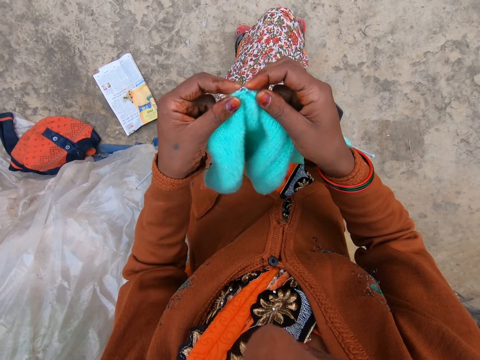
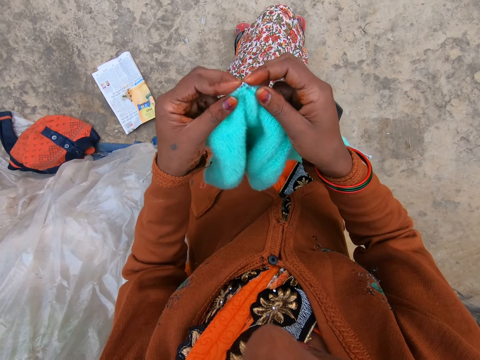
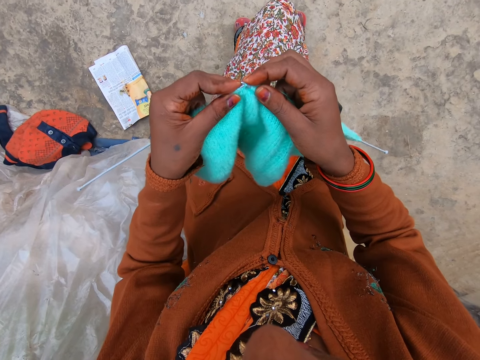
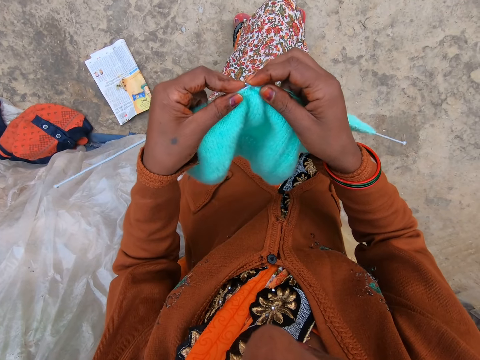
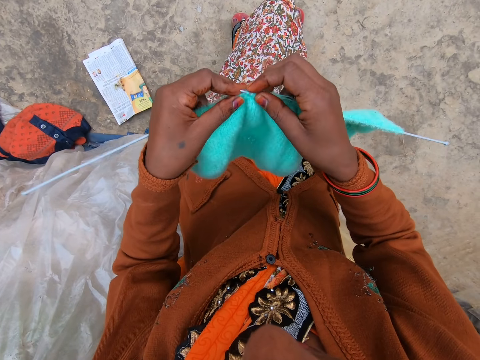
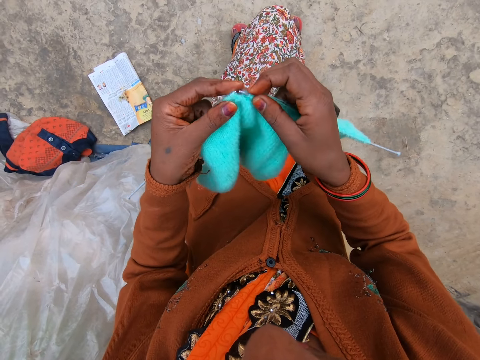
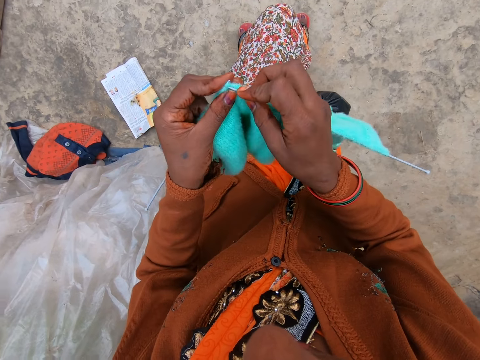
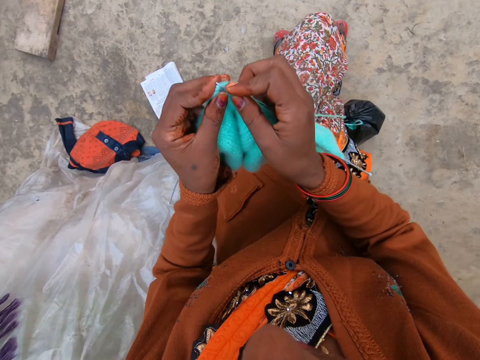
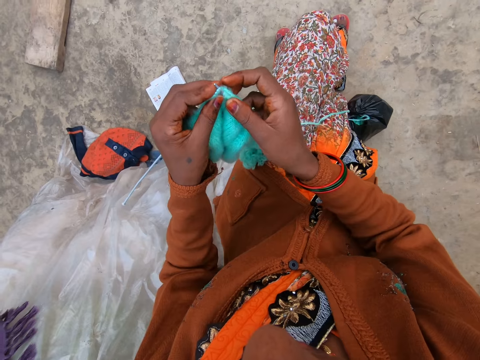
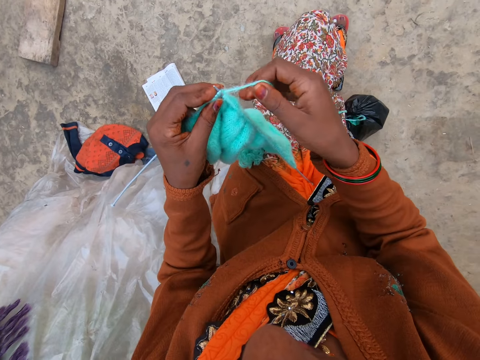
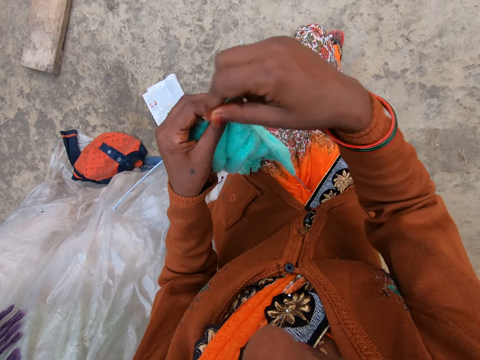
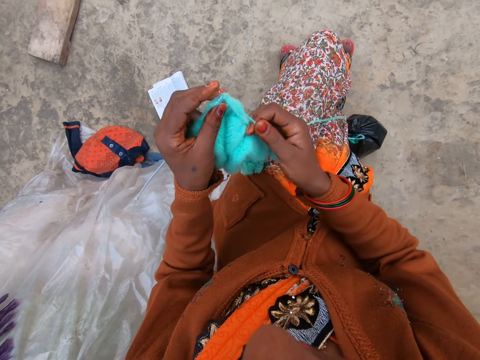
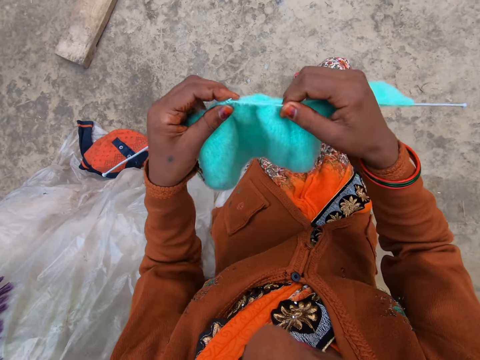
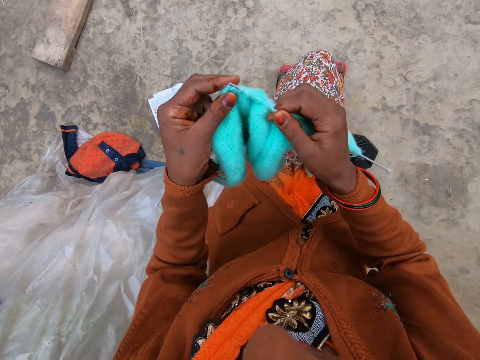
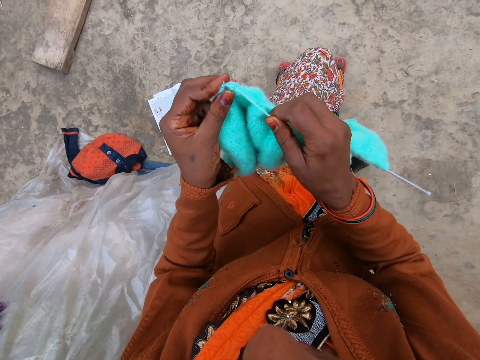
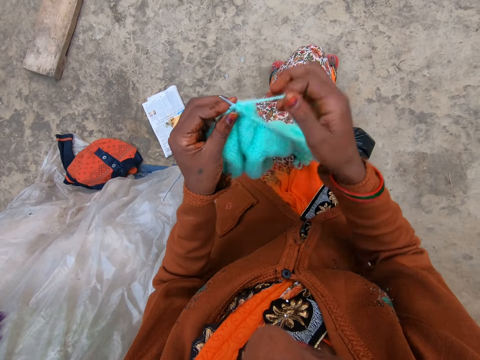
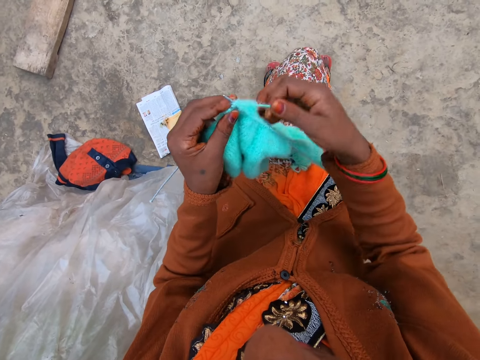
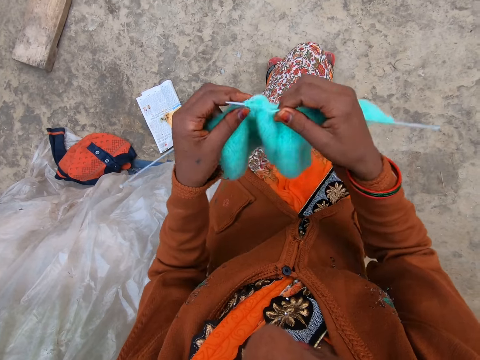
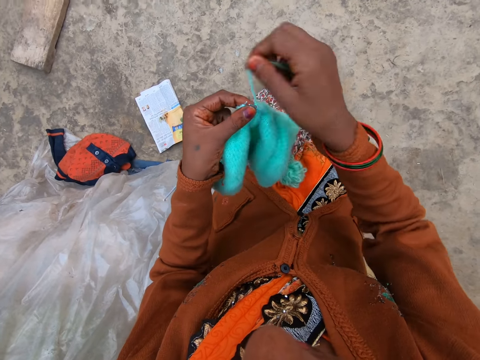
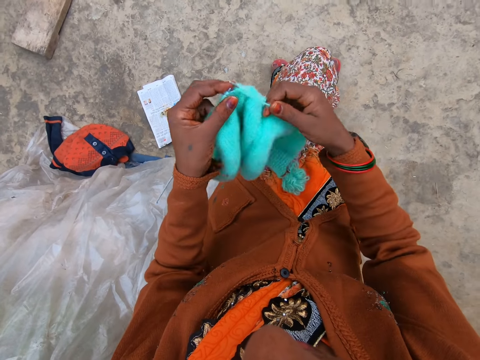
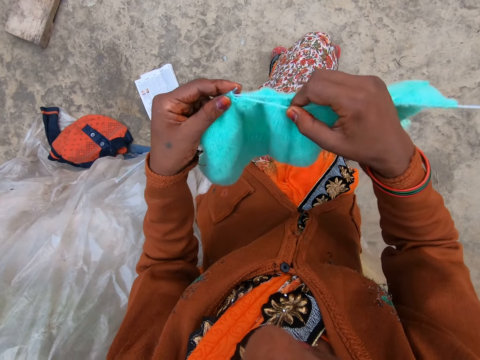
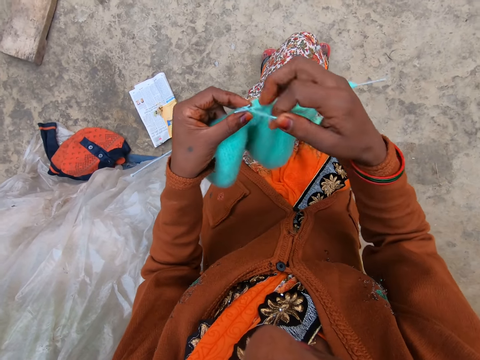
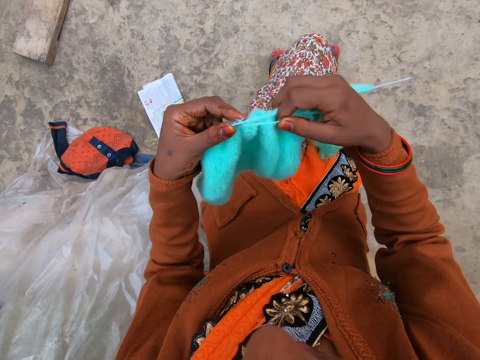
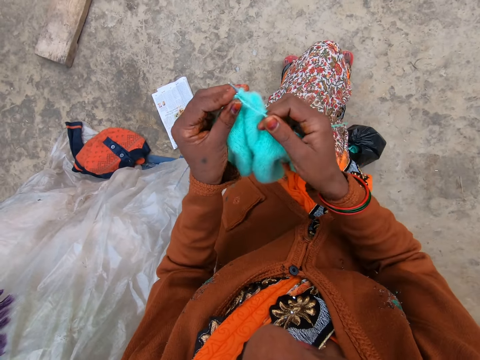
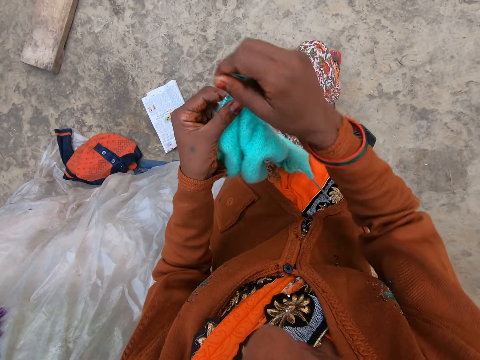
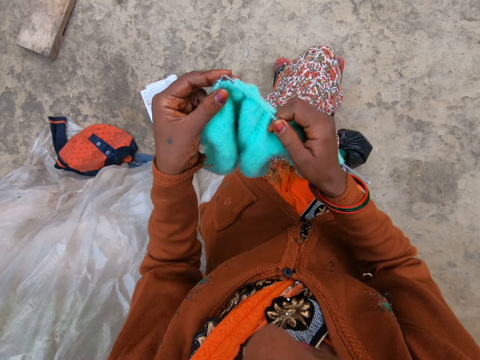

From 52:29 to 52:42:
The camera wearer places the needle on her lap. She knits. She removes the needle on her lap. She knits.

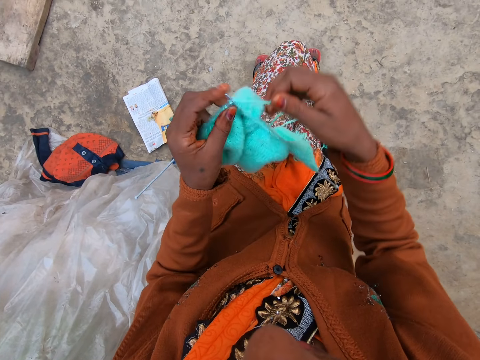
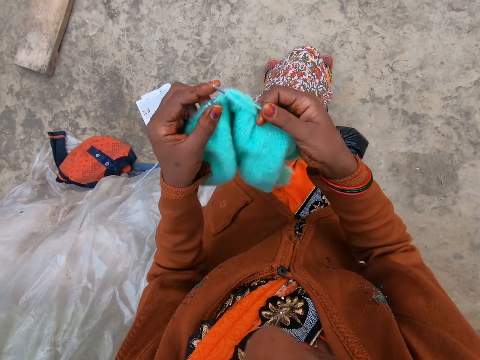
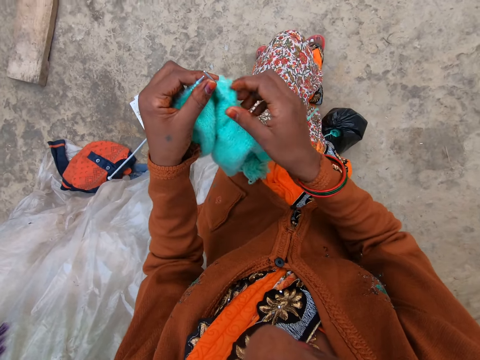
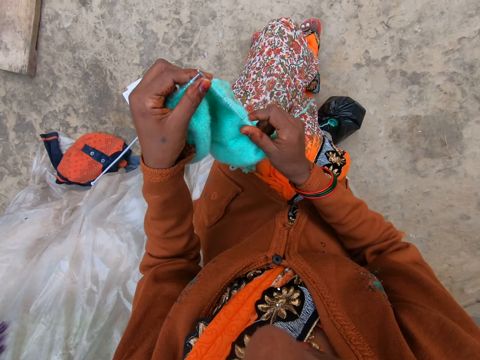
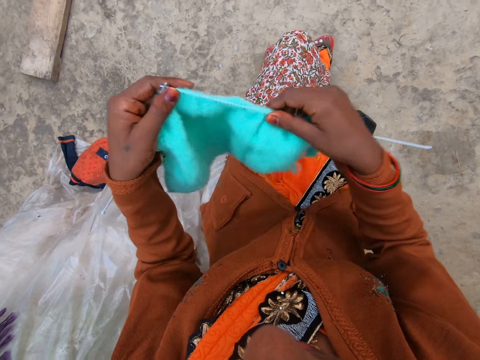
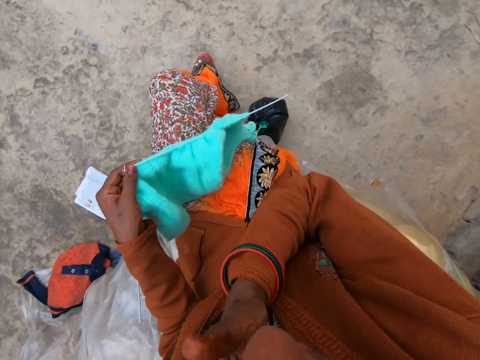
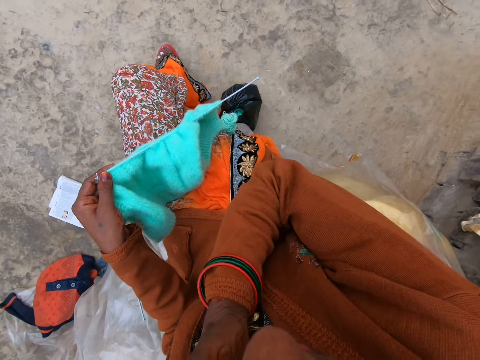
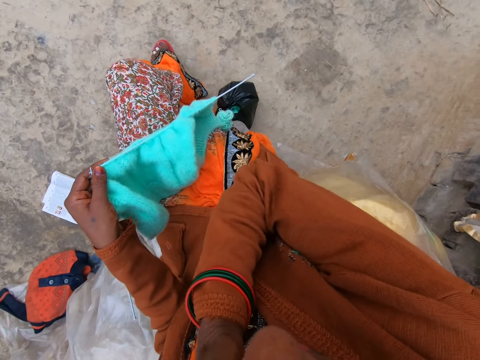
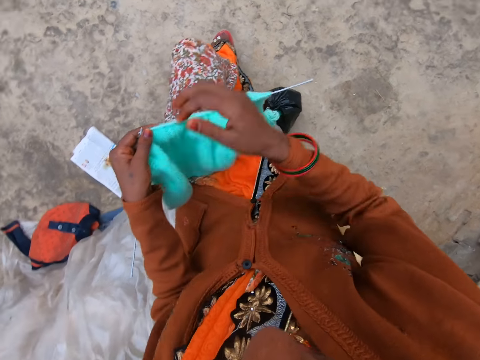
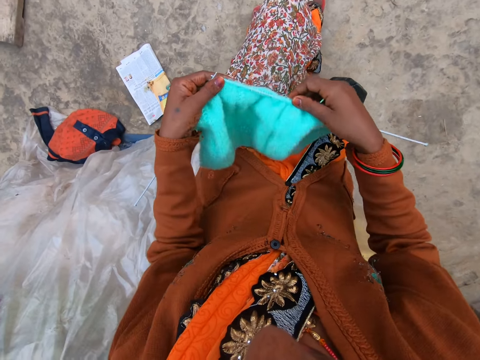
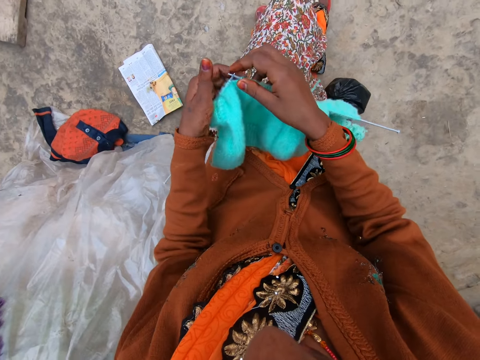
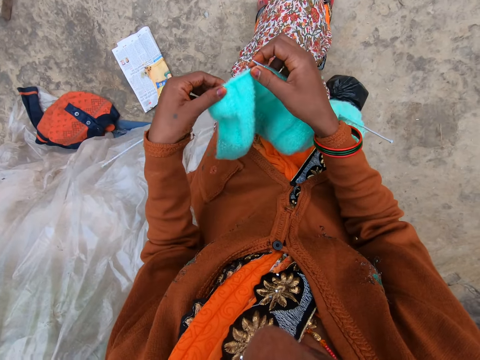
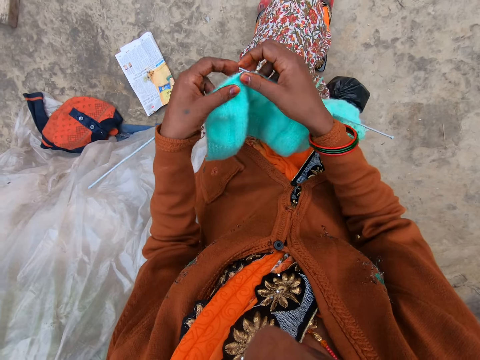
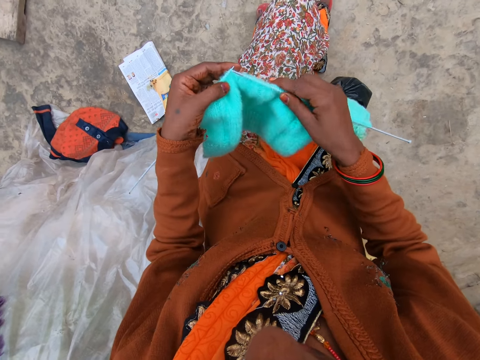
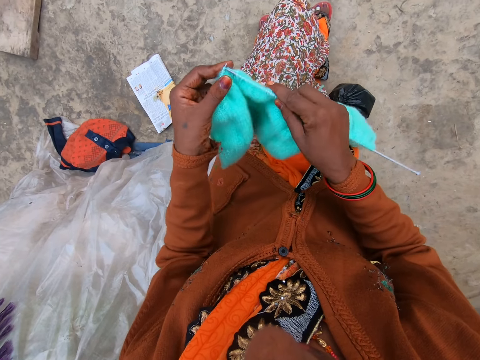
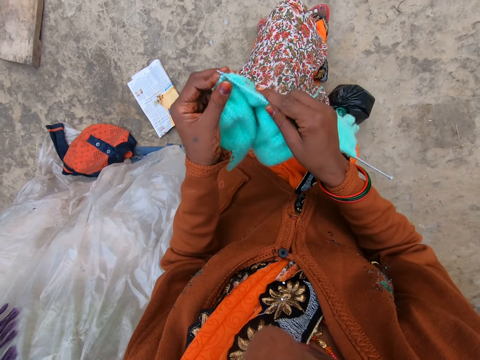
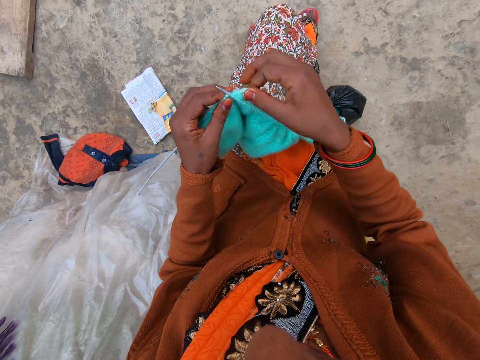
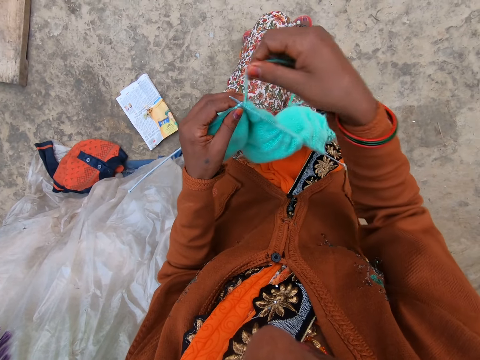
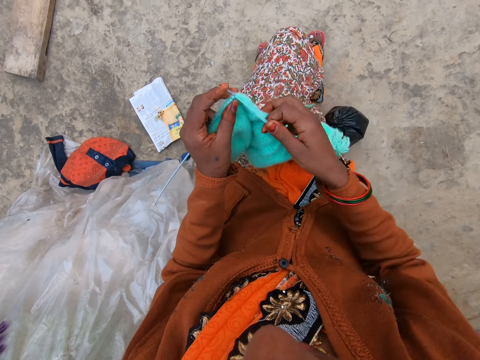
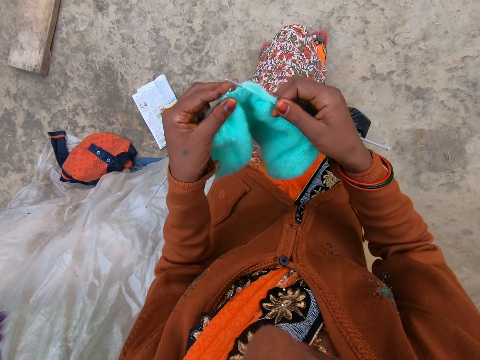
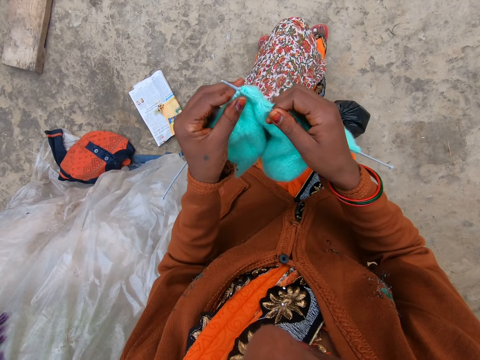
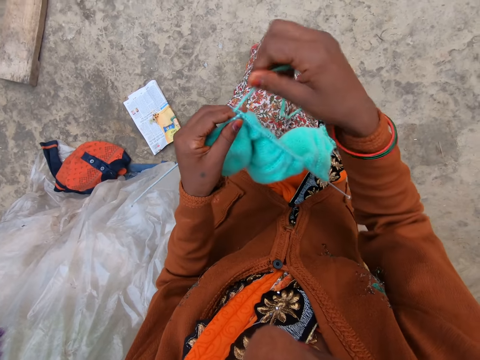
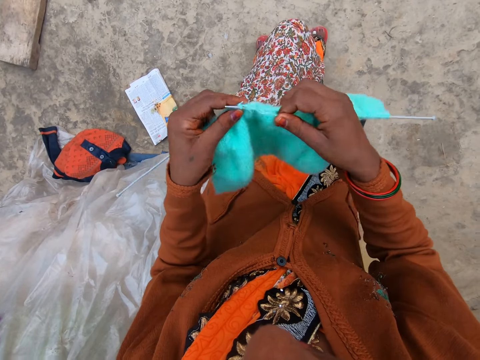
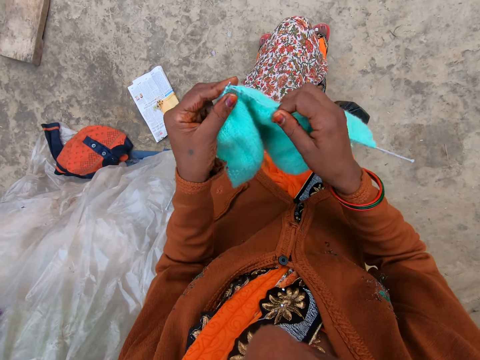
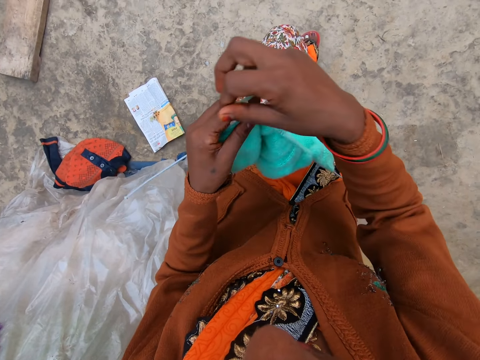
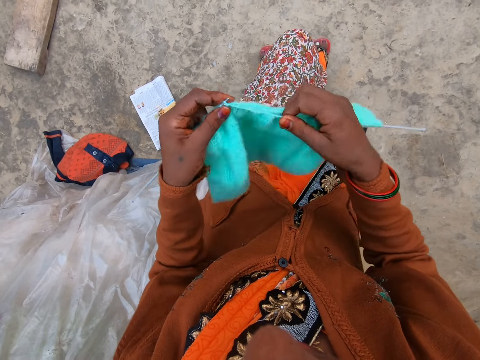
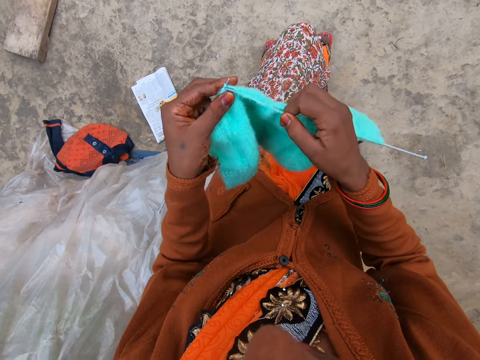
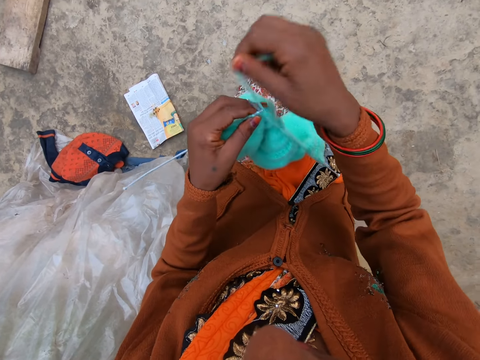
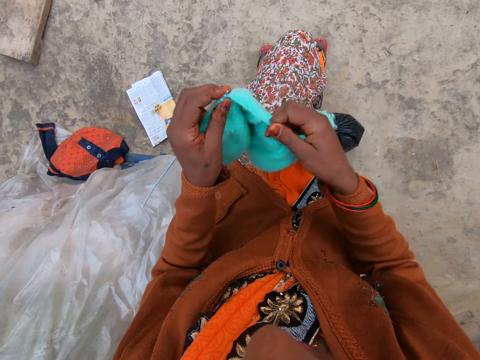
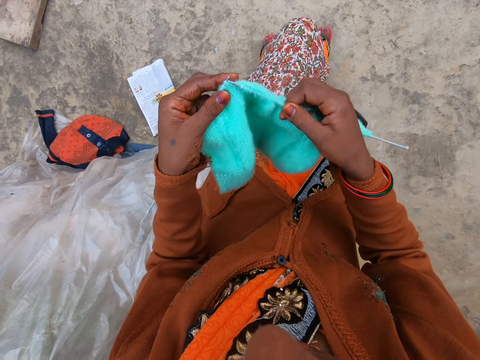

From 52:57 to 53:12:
The camera wearer places the needle on her lap. She pulls a knitted fabric on the needle. She places the knitted fabric on her lap. She touches her face. She knits the yarn.
